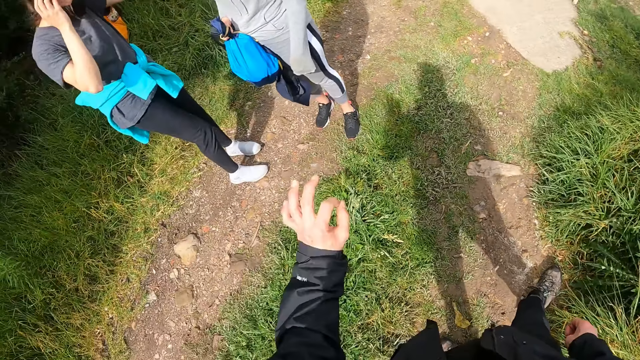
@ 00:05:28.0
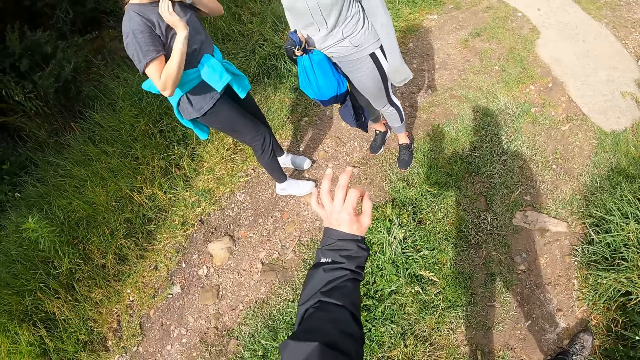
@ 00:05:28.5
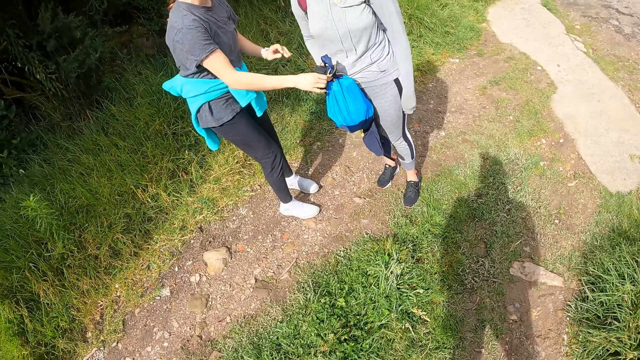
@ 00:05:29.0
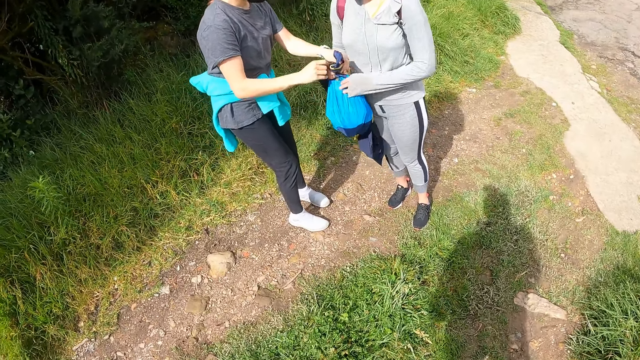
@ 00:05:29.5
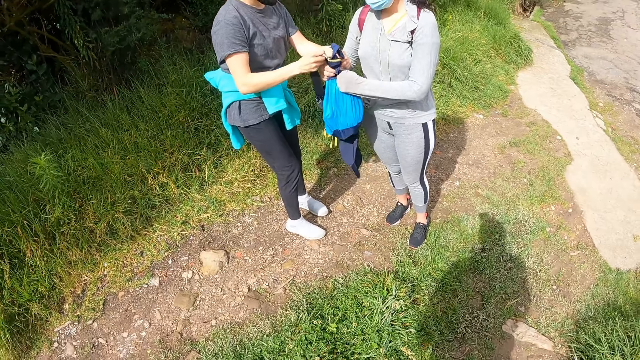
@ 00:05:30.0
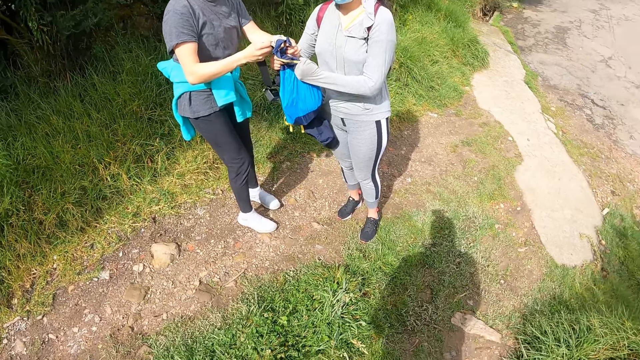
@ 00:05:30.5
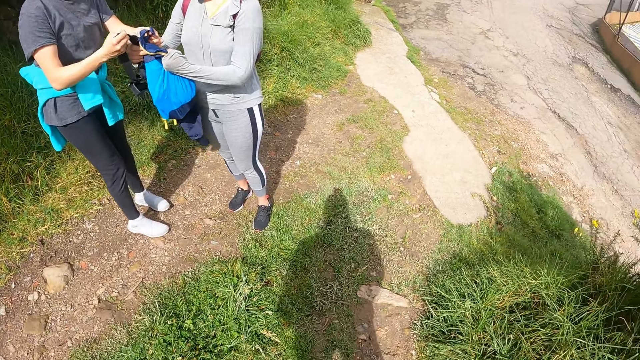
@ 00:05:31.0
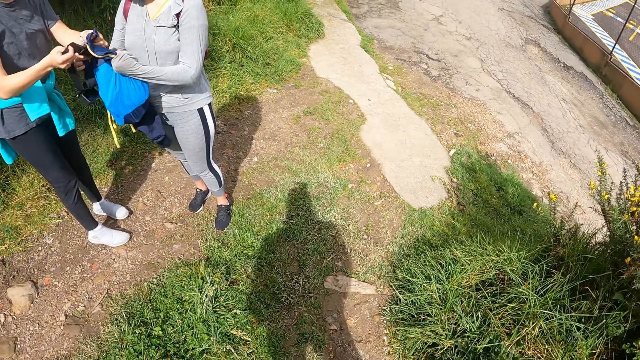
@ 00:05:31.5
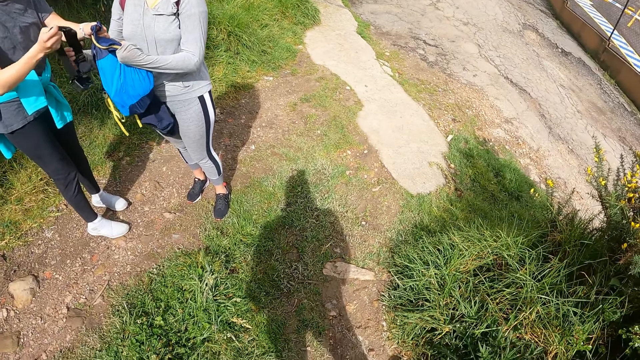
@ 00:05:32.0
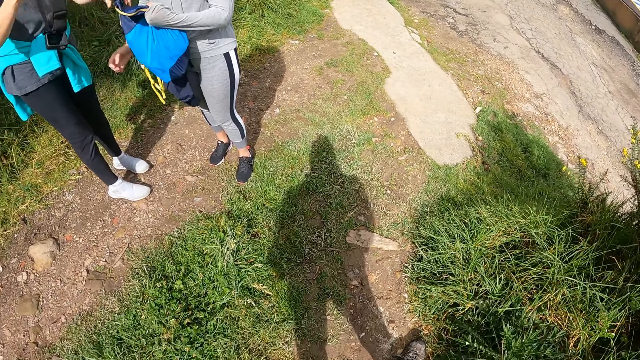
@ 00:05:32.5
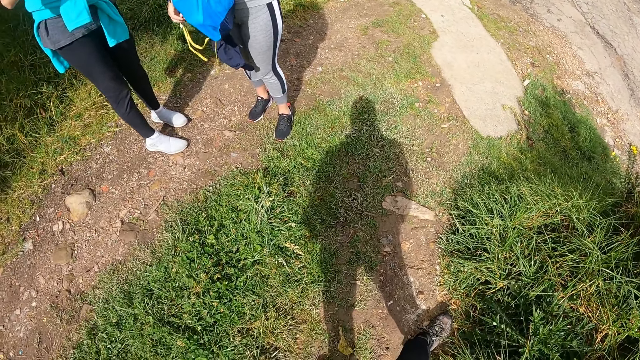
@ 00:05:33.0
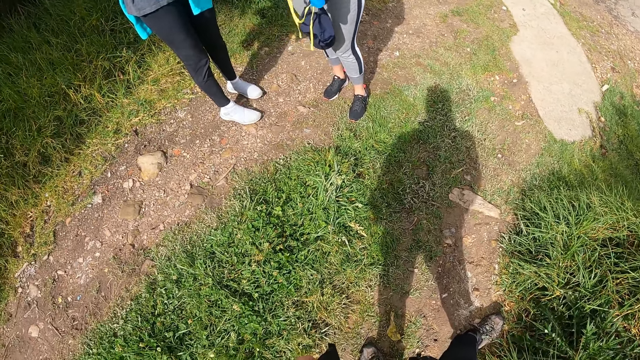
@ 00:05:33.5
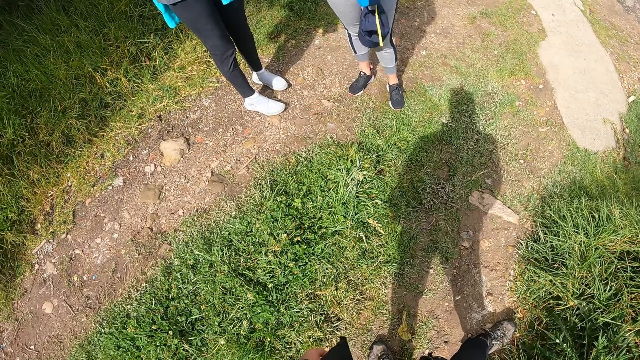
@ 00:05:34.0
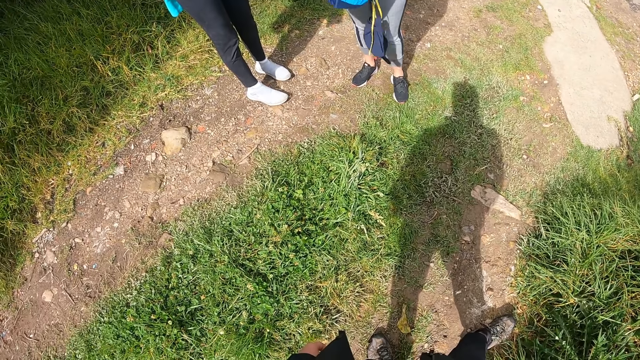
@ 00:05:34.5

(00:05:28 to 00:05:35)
The first woman carries a belt from the other woman with her right hand.

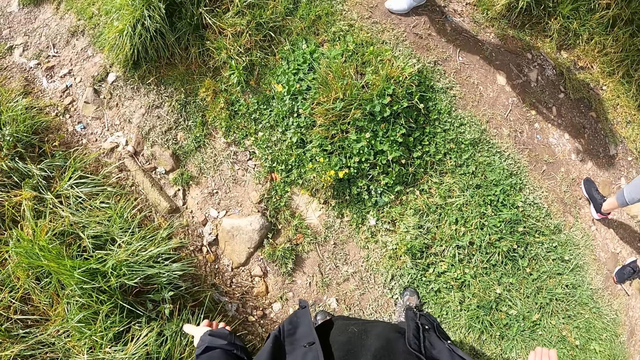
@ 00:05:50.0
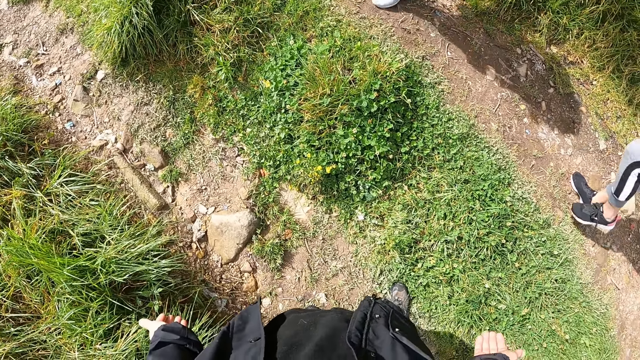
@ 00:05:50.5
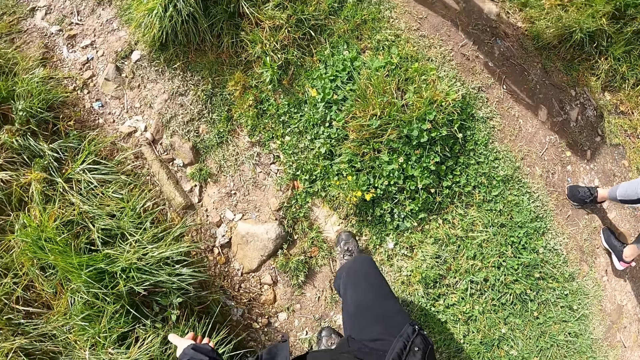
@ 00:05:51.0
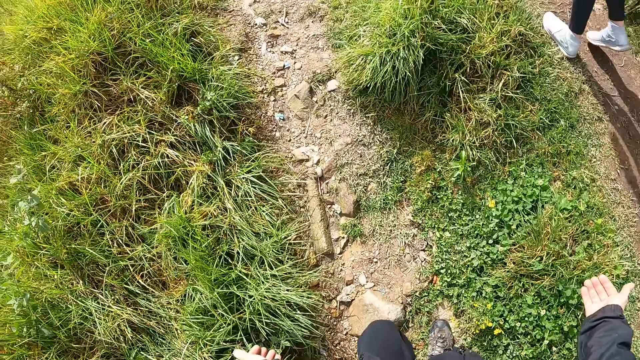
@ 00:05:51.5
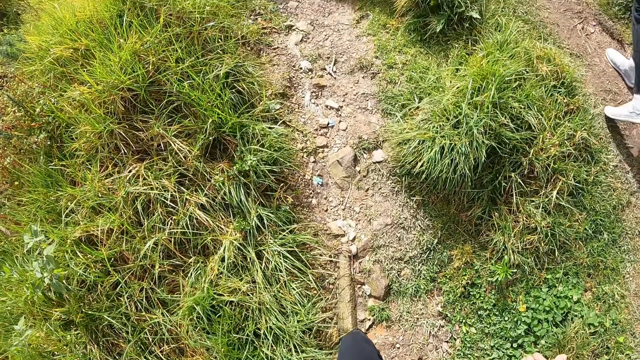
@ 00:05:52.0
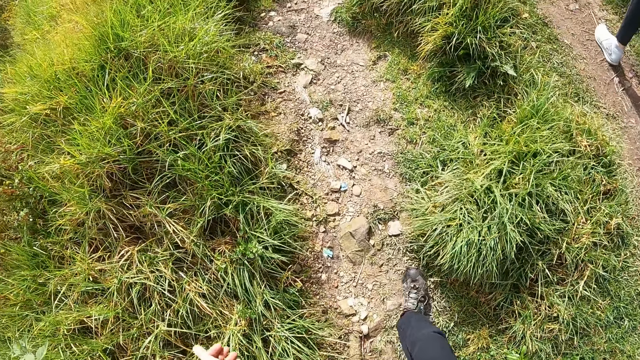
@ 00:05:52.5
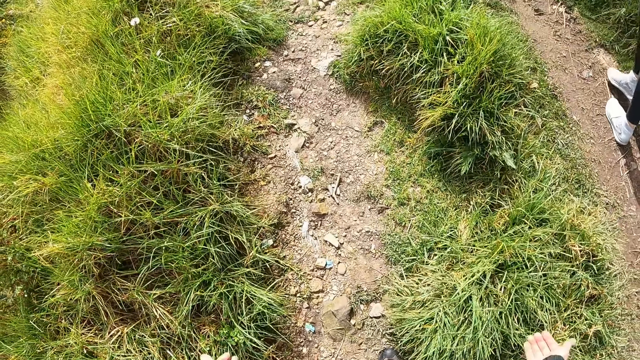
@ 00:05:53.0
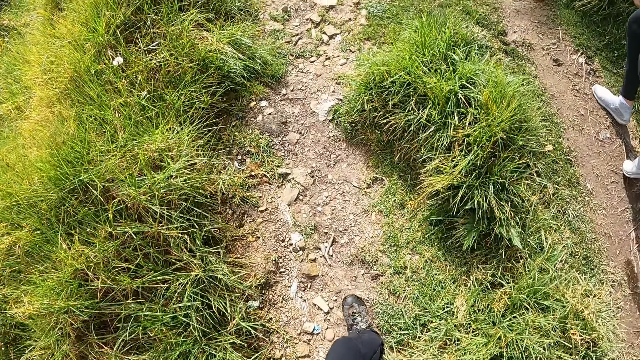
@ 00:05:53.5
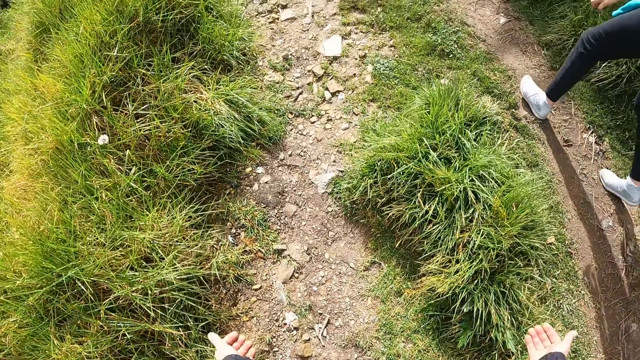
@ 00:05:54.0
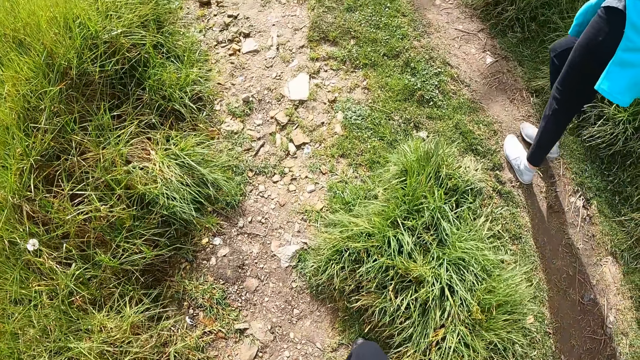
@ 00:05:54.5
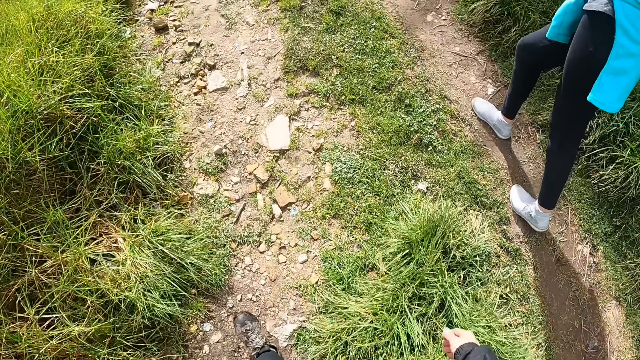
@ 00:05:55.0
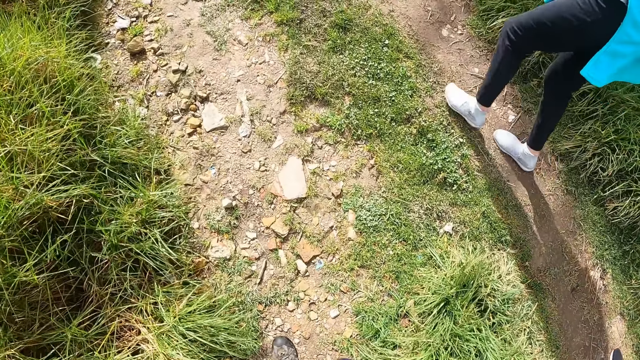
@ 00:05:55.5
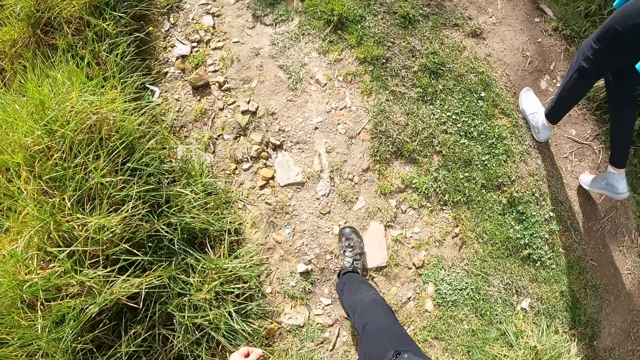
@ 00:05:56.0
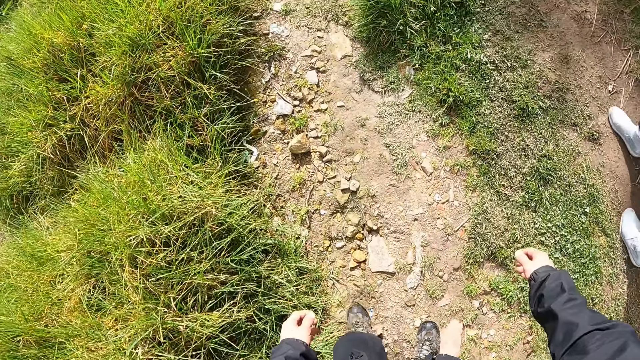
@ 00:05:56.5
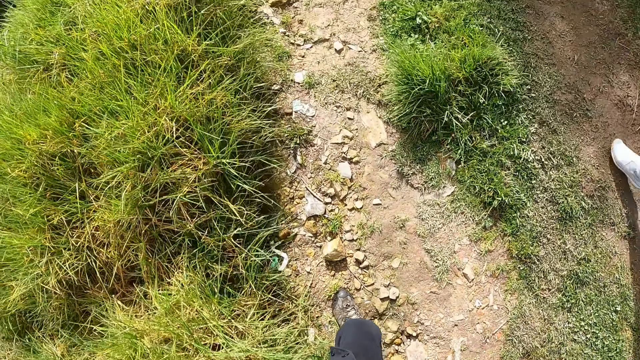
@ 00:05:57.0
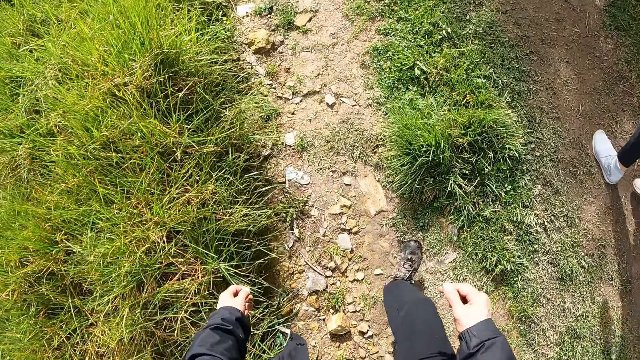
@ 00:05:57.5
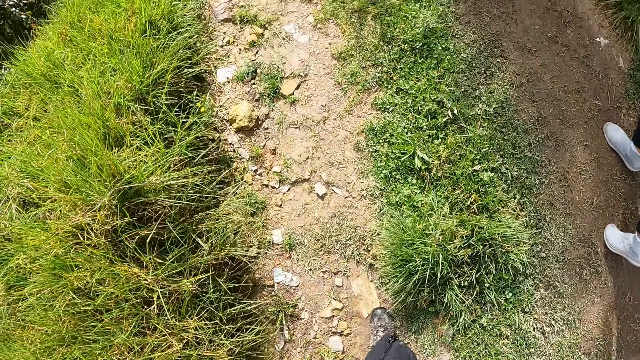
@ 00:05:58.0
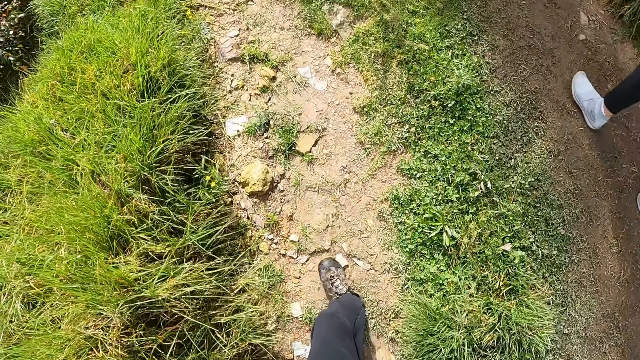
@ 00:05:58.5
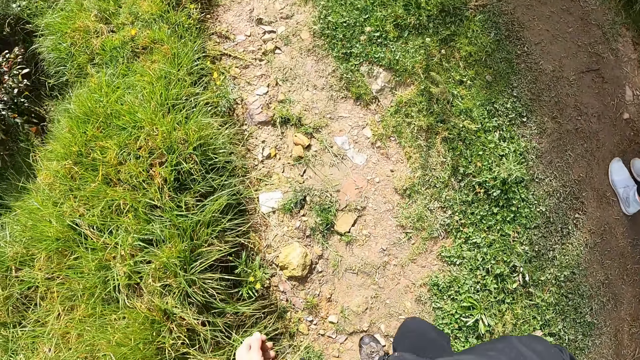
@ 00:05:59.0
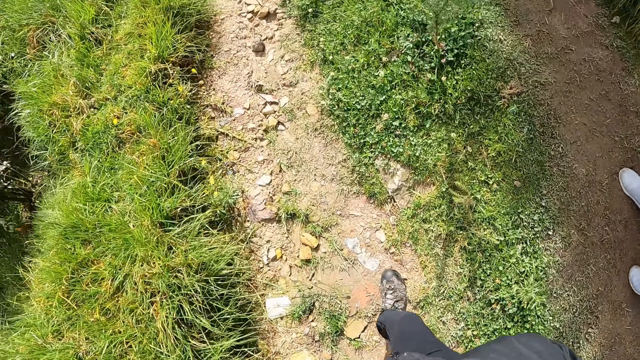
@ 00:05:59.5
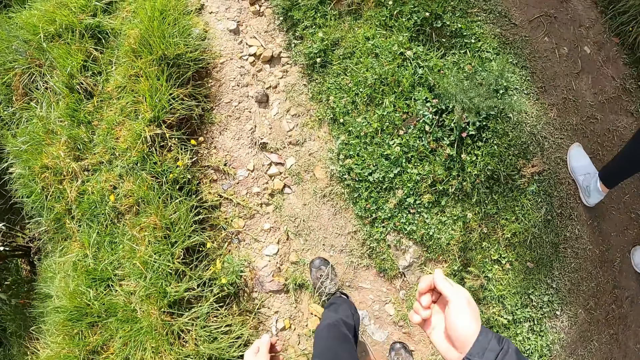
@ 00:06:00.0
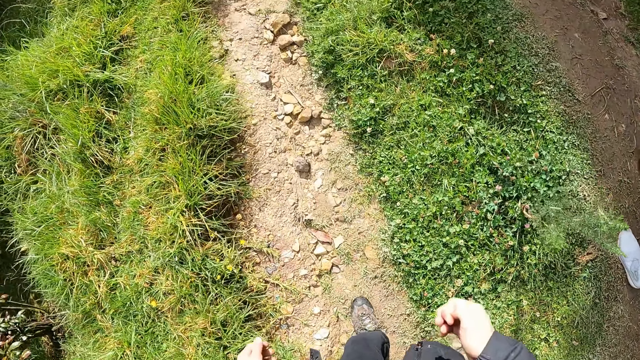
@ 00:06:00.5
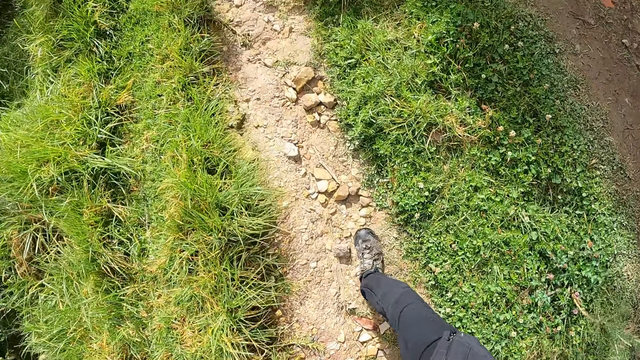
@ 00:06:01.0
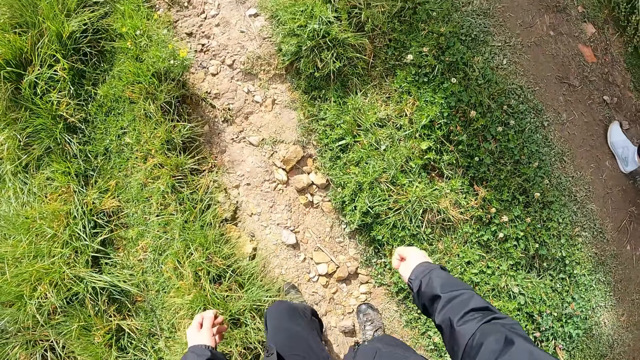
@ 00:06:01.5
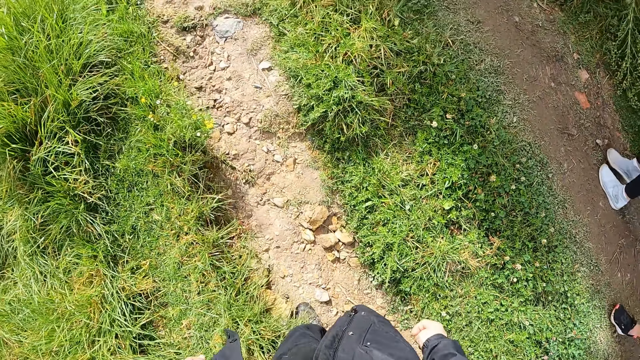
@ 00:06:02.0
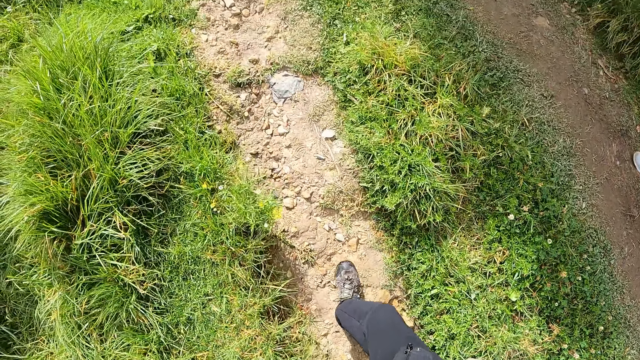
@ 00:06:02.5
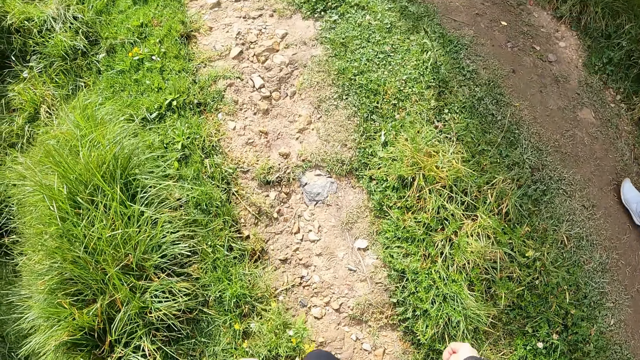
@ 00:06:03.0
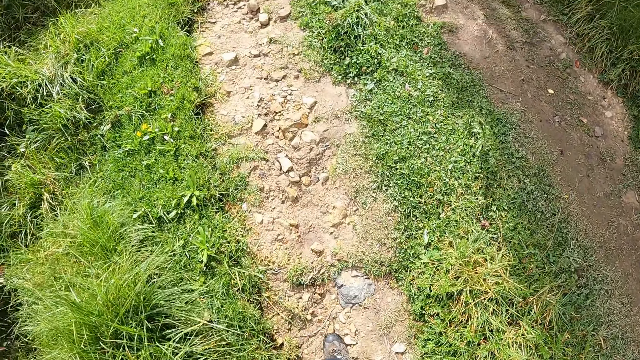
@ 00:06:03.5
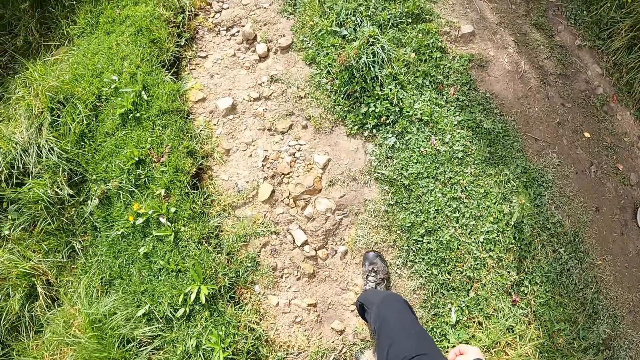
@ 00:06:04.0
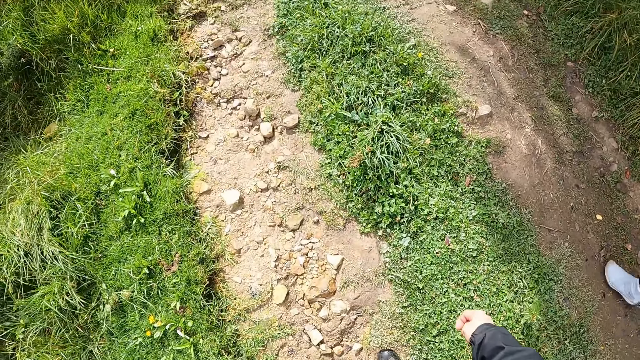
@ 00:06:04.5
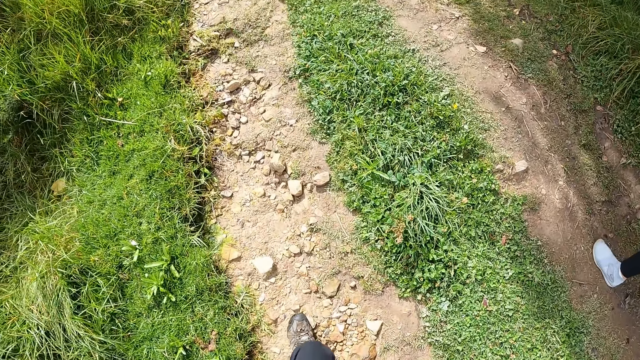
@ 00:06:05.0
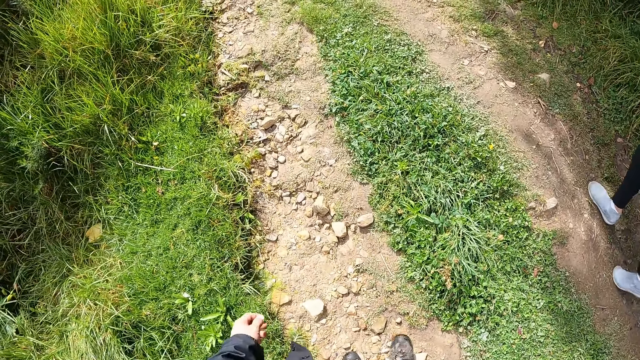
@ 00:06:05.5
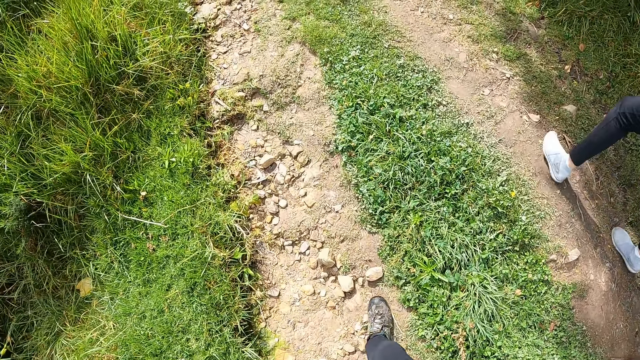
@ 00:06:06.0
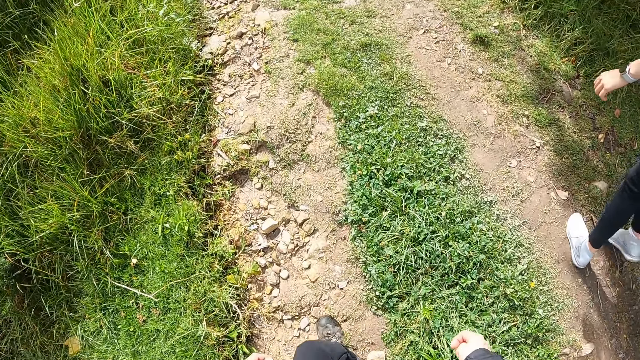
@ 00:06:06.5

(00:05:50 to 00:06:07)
The camera wearer walks along the road. A woman walks along the road. The camera wearer walks in the park.
